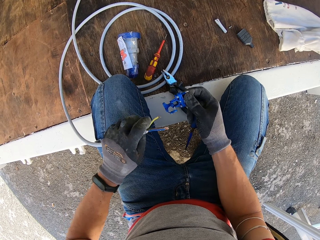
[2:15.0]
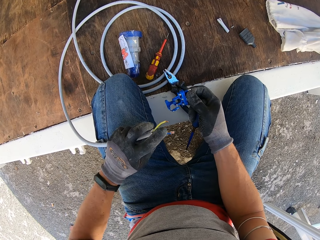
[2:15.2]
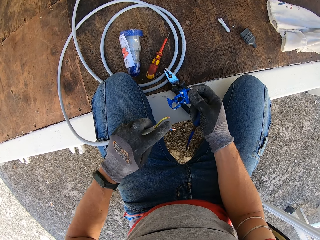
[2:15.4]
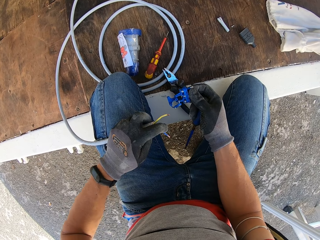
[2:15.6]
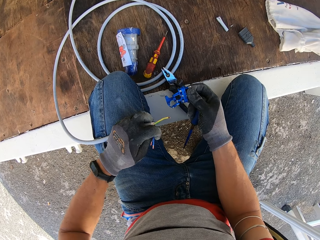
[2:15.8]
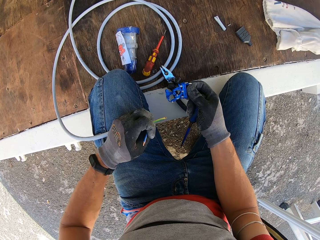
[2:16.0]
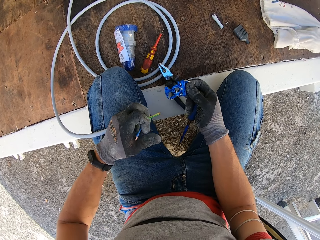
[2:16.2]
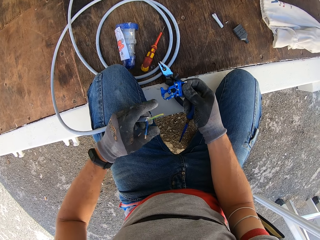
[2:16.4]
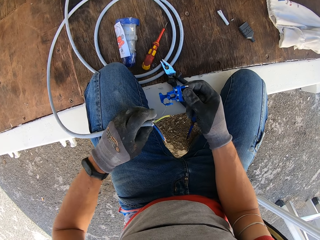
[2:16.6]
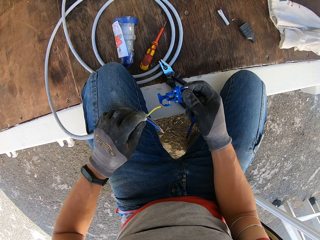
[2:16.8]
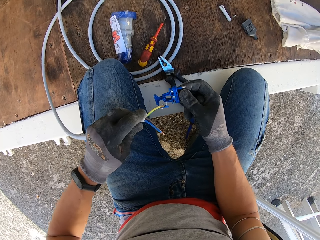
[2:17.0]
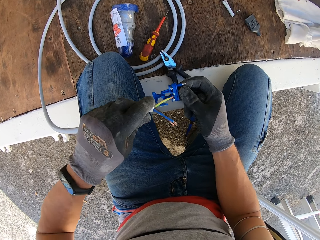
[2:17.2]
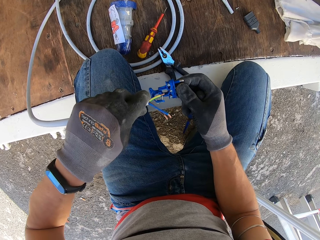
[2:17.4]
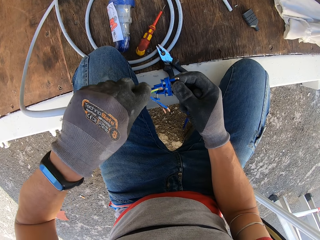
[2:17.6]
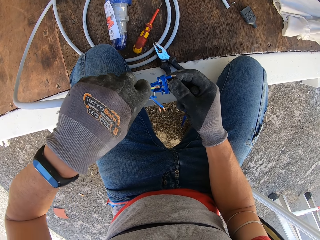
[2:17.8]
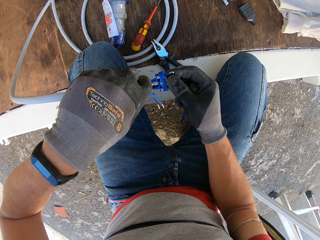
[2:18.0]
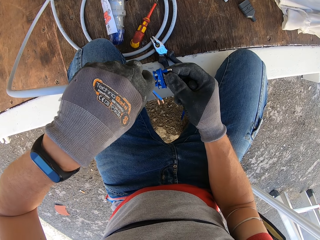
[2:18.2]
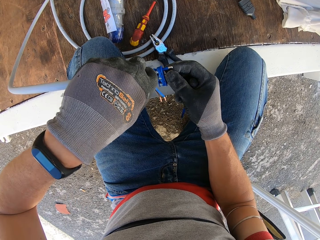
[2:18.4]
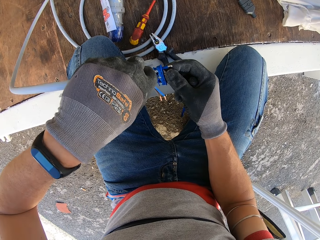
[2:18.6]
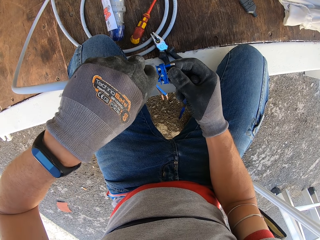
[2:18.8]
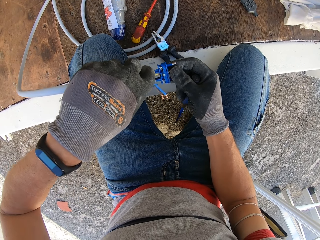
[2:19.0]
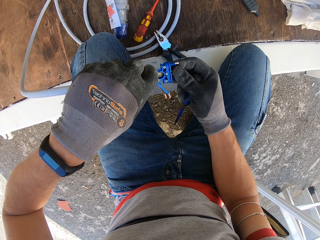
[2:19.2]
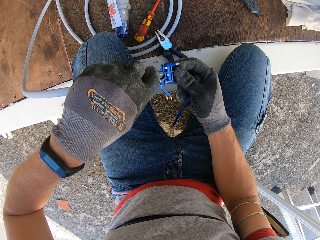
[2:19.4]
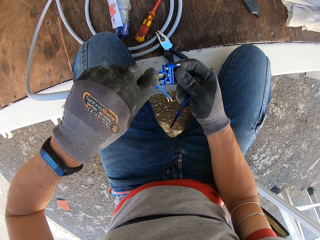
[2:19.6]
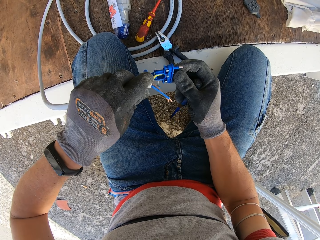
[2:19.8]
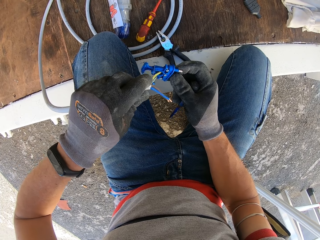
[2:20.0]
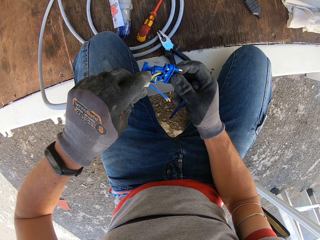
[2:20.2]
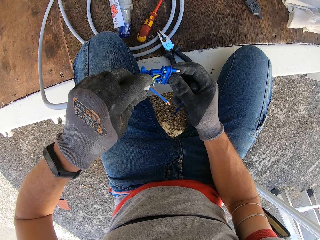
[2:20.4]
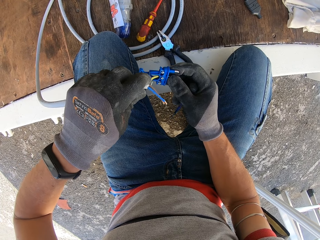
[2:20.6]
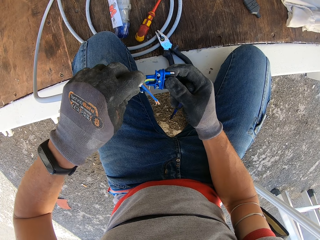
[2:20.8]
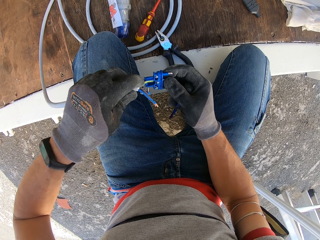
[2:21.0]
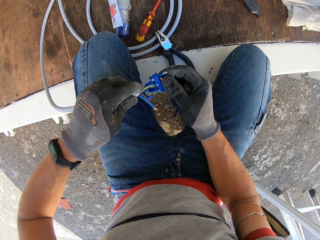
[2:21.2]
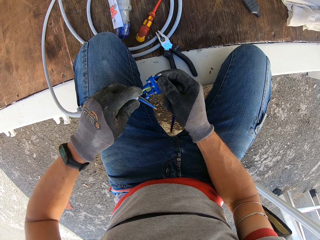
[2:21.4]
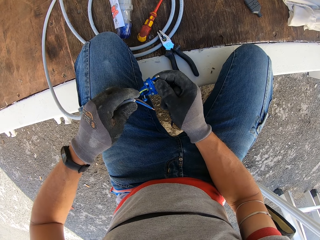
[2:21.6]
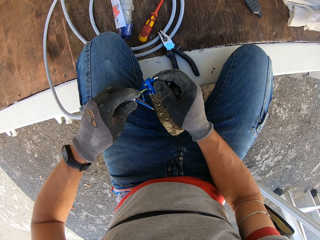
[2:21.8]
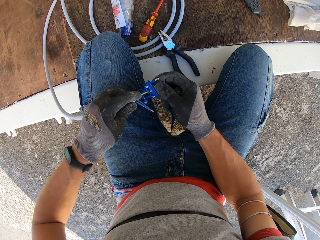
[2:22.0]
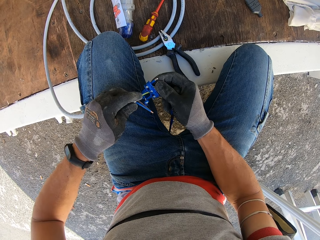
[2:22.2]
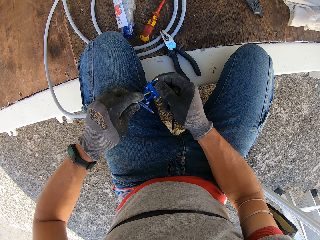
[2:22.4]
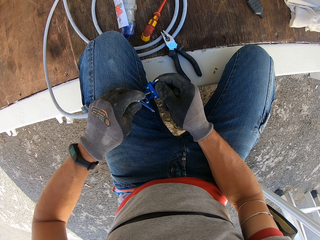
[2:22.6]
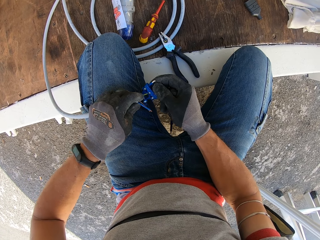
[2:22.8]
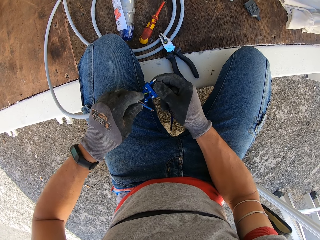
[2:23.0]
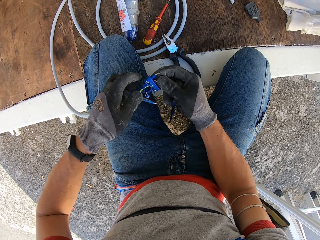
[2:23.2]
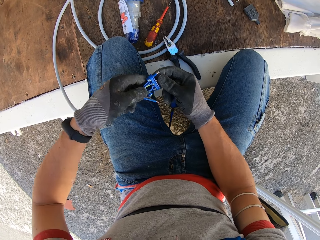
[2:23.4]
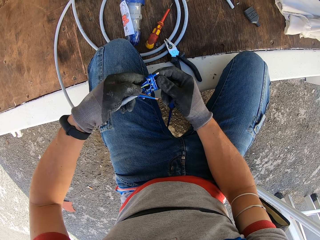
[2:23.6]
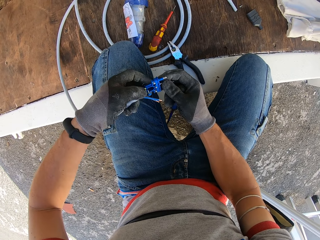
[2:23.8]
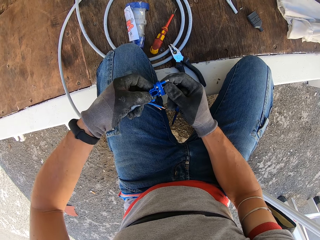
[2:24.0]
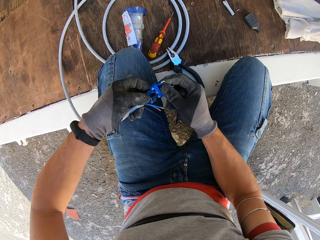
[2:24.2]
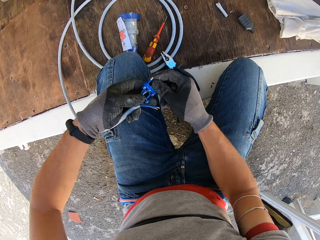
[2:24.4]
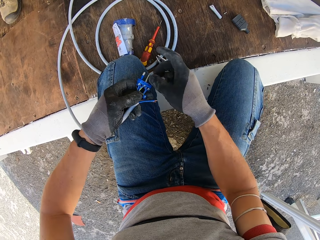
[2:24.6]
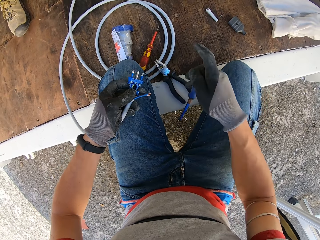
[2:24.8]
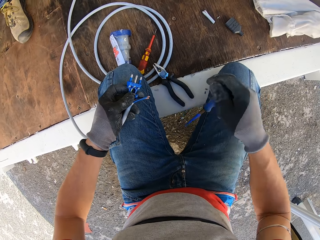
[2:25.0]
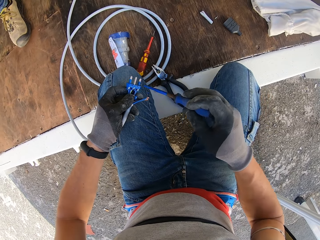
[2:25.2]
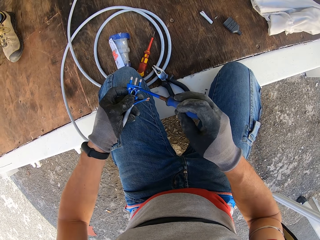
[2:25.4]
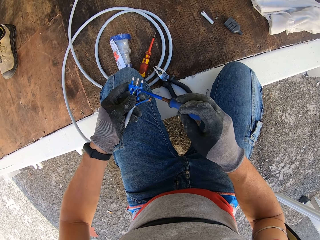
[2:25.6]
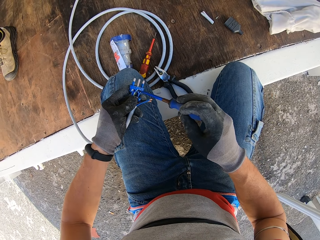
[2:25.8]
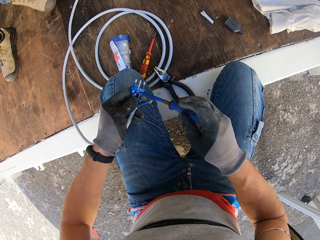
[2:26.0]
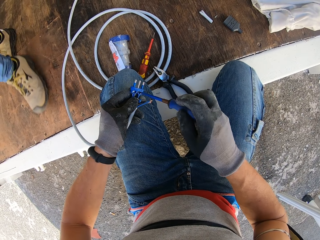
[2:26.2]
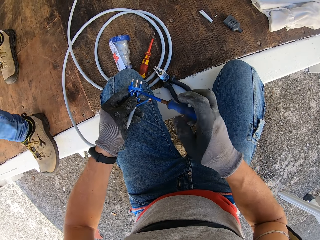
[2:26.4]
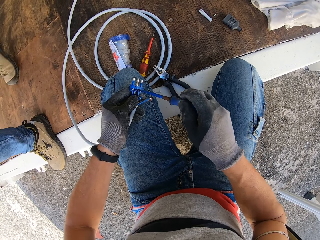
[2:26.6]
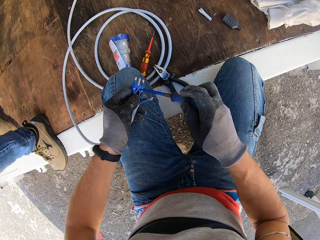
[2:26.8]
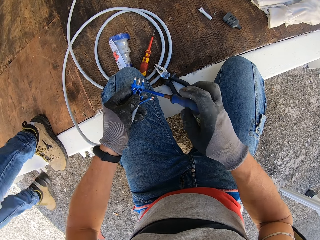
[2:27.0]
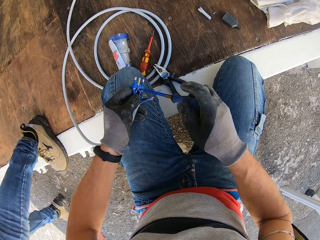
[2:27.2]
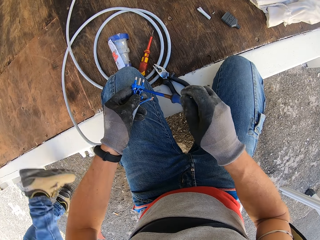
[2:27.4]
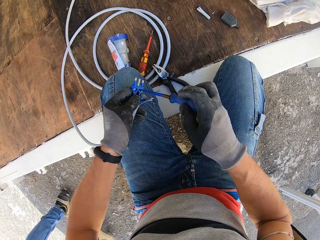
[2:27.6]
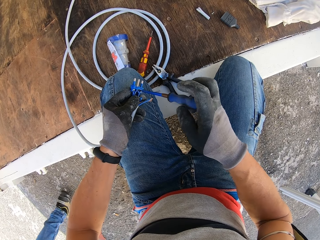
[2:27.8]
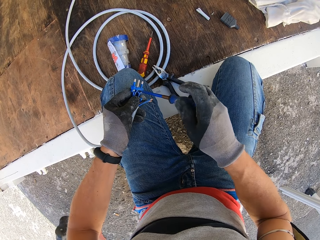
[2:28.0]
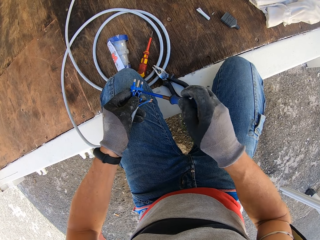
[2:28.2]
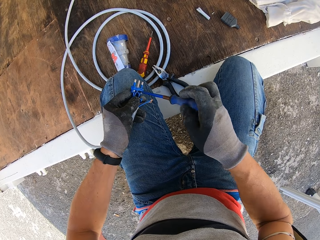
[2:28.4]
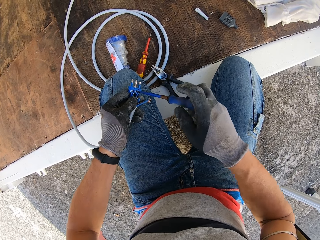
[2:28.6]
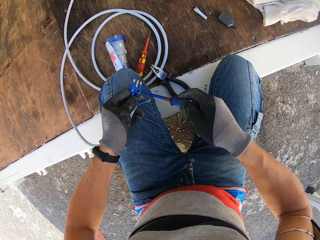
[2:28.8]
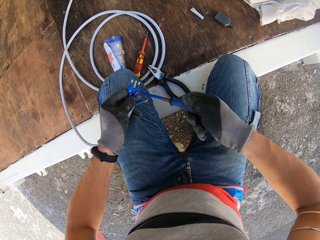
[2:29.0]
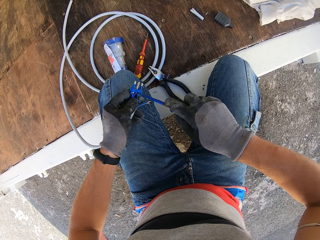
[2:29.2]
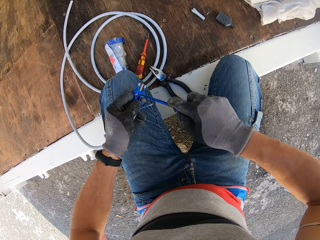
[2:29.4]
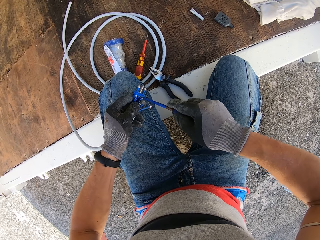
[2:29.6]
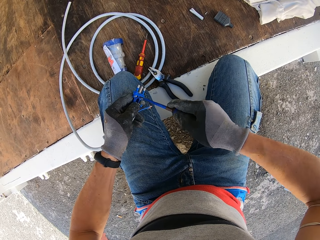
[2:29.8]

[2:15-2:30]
The camera wearer bends the wires with his fingers. He attaches a wire to the adapter. A man walks around the compound. The camera wearer screws the adapter screw with the screwdriver.

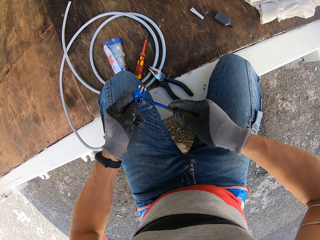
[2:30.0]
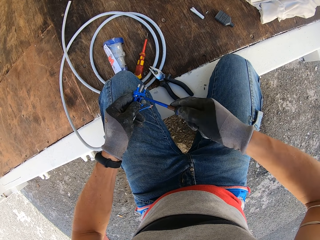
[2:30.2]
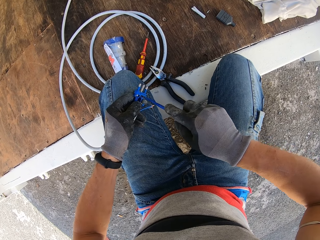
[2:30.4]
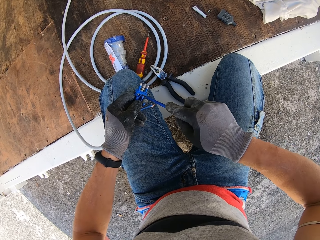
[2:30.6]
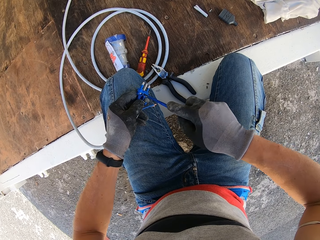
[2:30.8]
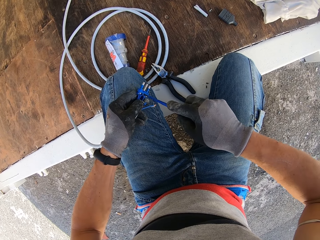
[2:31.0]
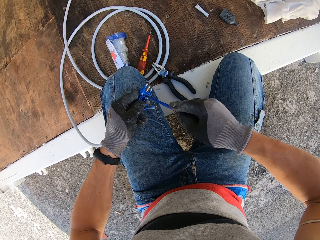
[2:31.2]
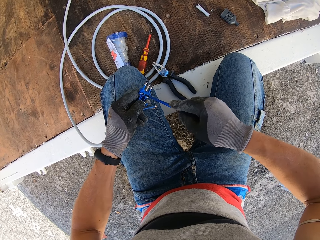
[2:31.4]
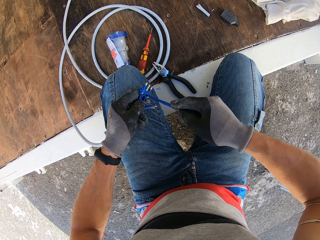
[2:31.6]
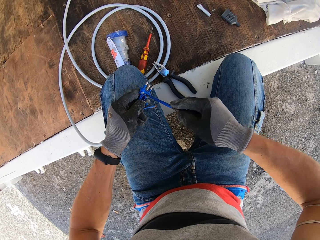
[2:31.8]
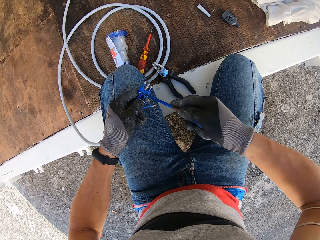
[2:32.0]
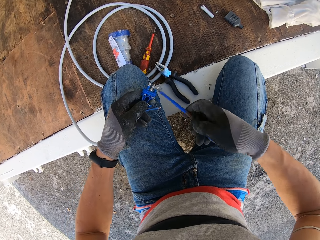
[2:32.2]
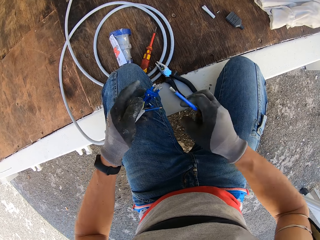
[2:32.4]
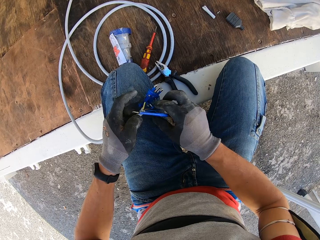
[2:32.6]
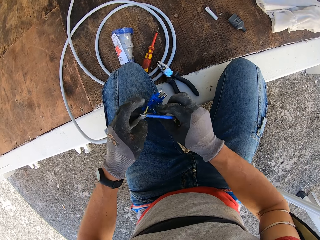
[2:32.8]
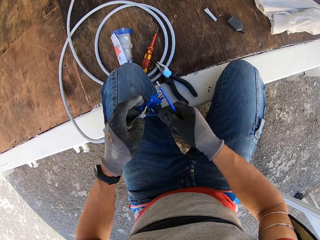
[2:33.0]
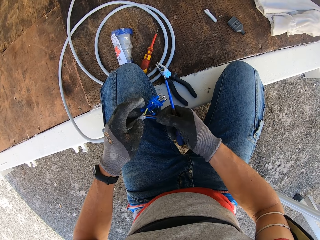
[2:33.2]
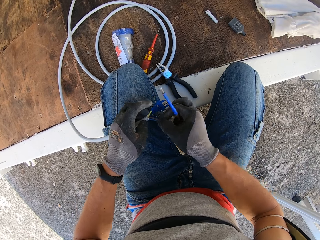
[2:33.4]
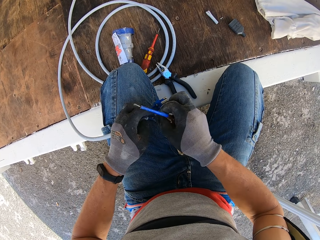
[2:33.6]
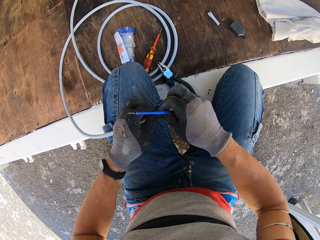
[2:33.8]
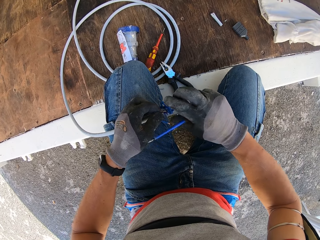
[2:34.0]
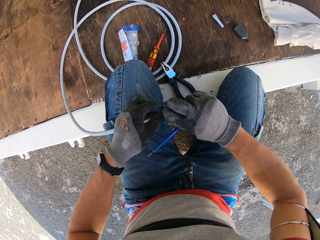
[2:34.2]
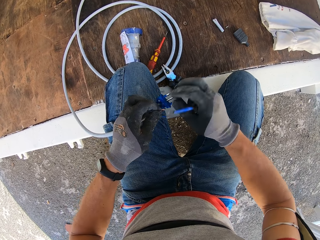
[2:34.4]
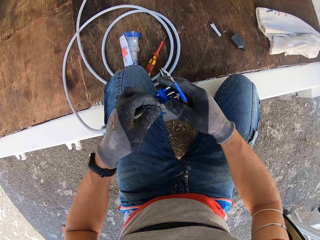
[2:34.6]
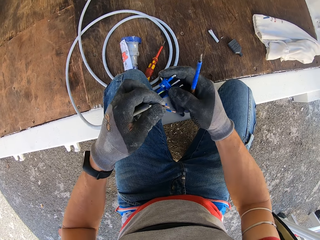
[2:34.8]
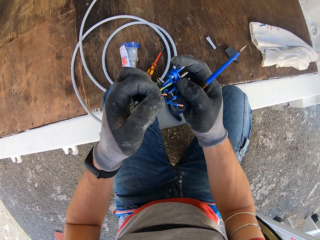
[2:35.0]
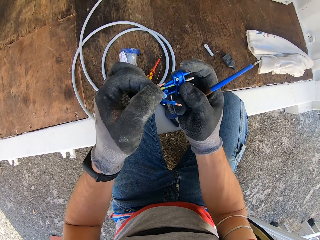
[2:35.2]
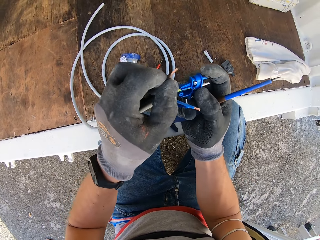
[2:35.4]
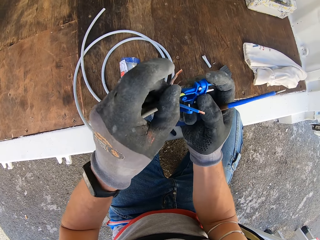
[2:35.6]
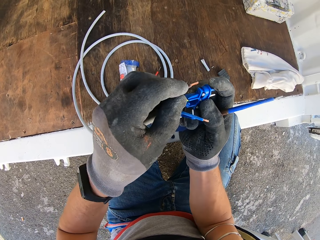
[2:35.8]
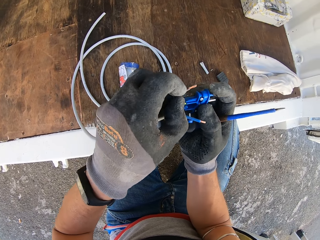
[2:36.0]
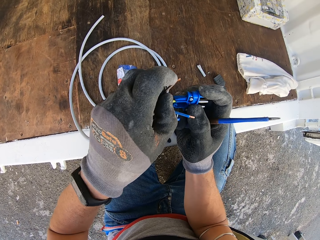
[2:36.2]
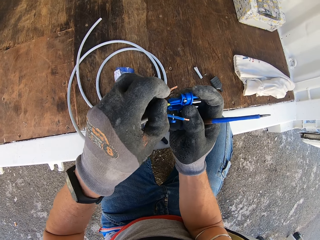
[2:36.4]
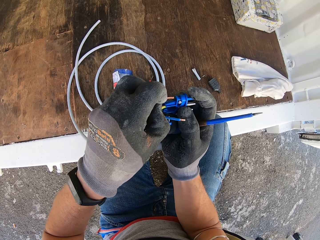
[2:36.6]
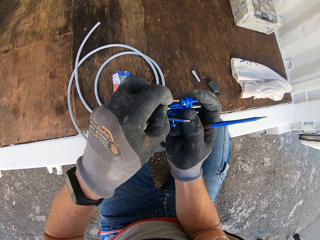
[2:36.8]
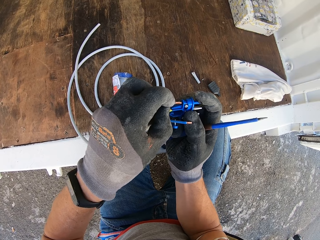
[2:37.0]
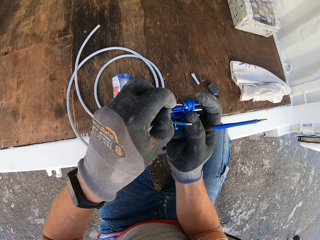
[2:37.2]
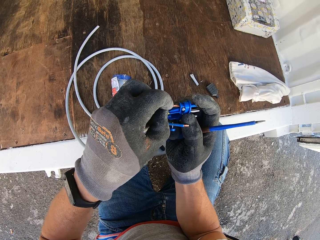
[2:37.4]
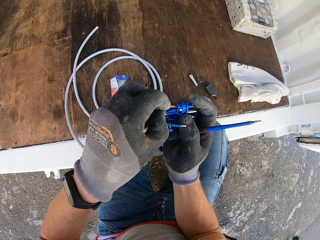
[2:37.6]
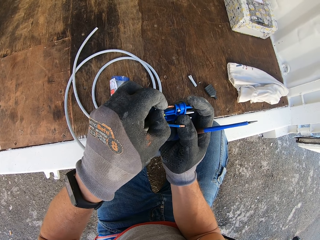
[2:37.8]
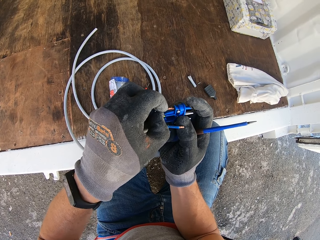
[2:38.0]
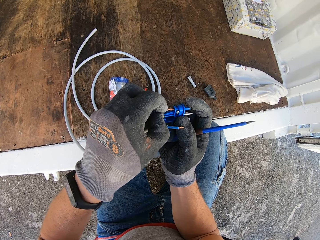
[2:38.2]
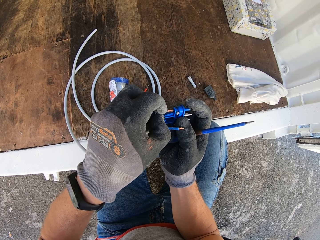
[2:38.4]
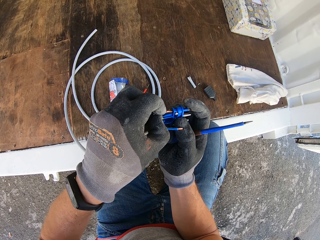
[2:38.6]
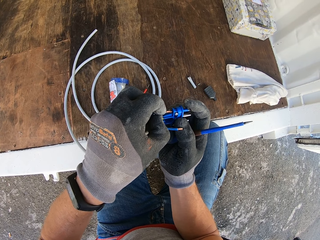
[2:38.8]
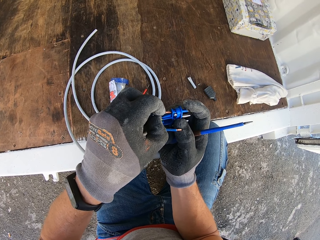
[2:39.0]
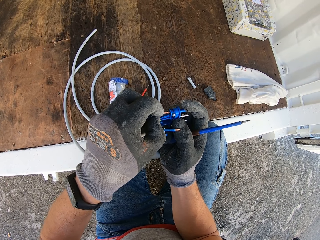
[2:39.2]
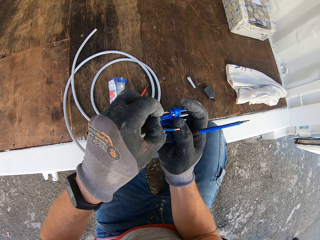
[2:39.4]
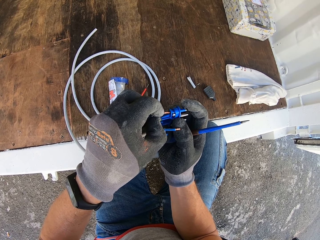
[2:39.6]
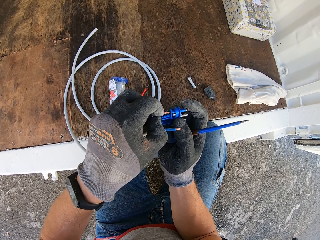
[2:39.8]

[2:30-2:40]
The camera wearer holds a wire with his hand. He twists the wire. He attaches the wire to the adapter.
